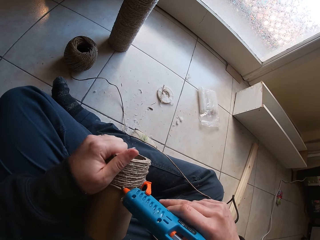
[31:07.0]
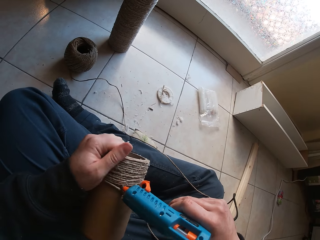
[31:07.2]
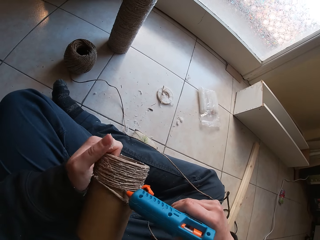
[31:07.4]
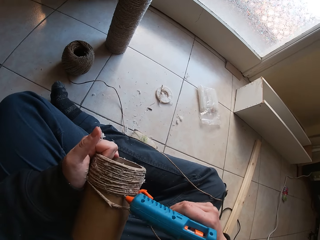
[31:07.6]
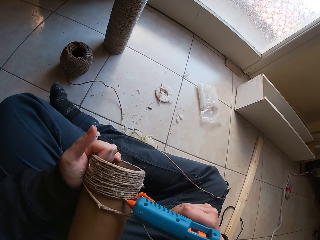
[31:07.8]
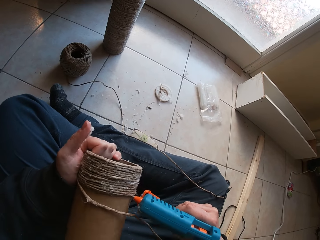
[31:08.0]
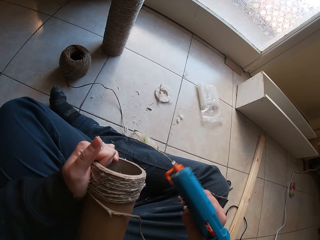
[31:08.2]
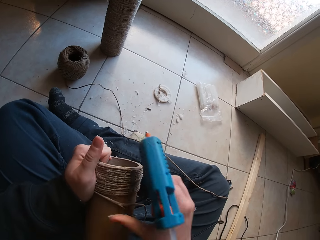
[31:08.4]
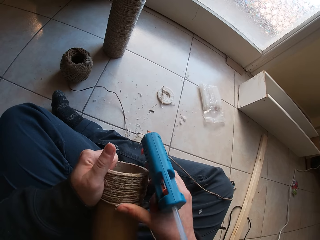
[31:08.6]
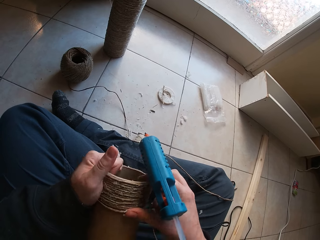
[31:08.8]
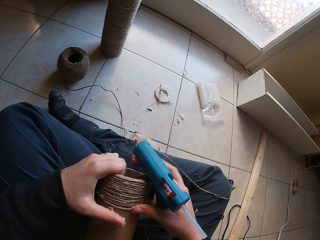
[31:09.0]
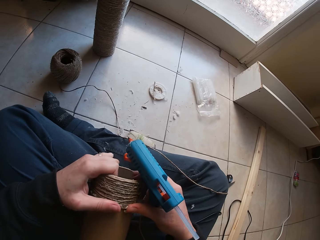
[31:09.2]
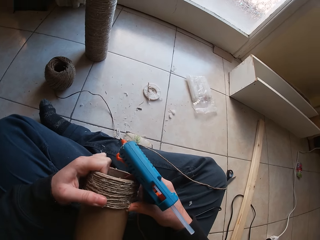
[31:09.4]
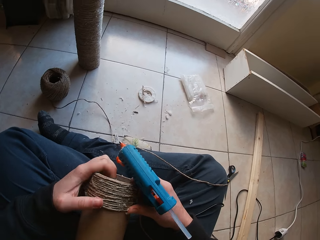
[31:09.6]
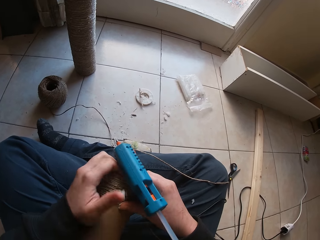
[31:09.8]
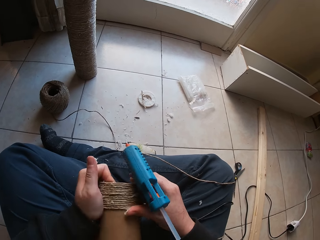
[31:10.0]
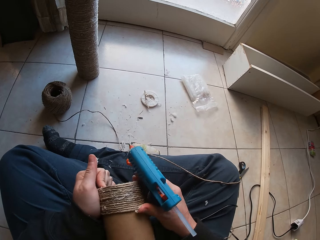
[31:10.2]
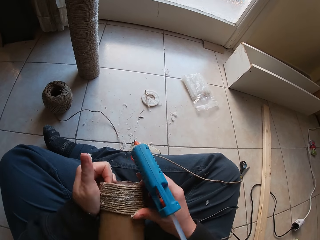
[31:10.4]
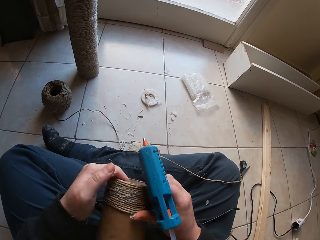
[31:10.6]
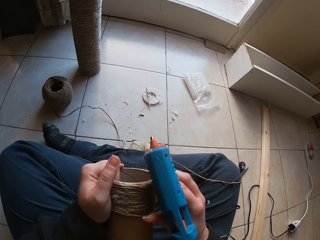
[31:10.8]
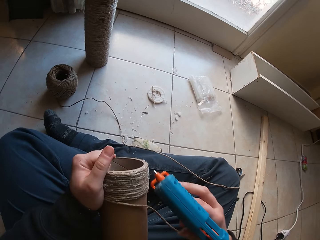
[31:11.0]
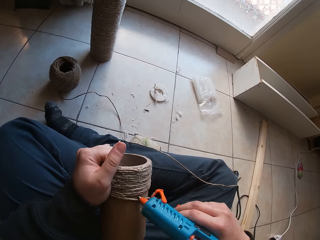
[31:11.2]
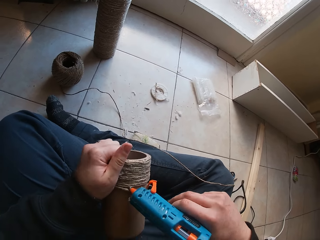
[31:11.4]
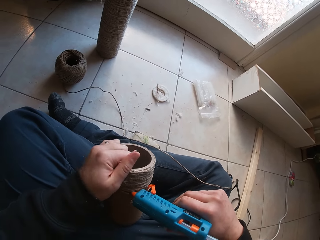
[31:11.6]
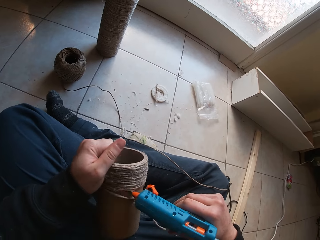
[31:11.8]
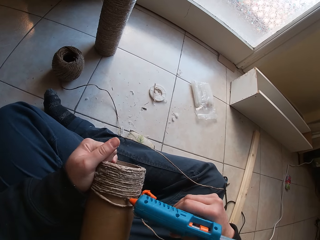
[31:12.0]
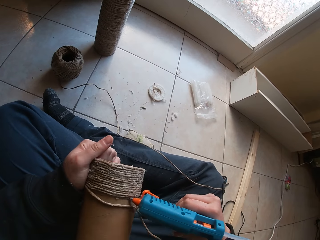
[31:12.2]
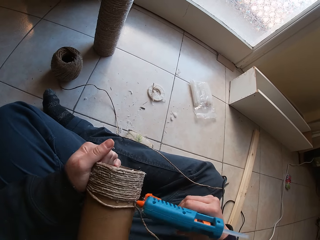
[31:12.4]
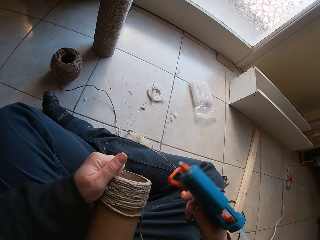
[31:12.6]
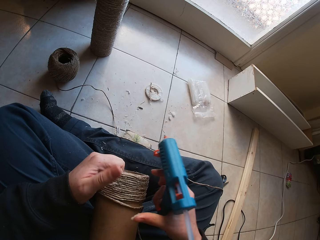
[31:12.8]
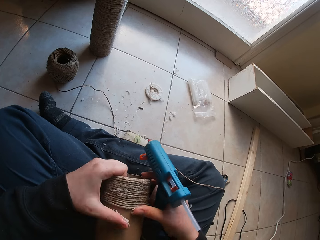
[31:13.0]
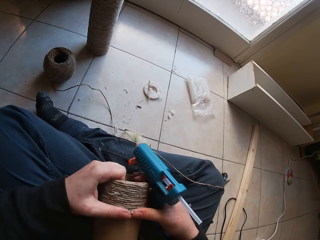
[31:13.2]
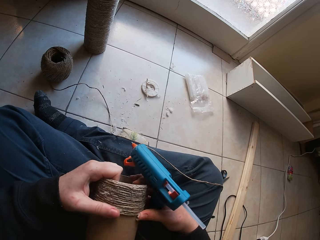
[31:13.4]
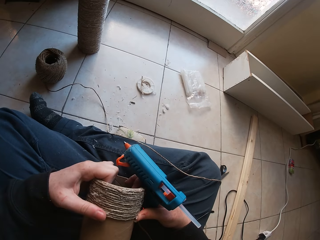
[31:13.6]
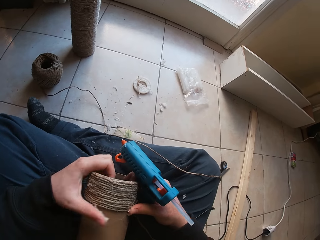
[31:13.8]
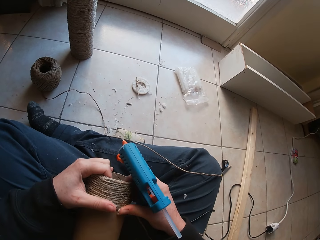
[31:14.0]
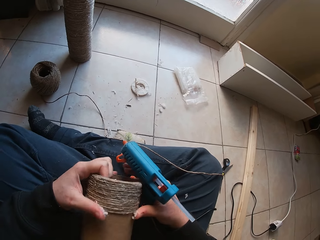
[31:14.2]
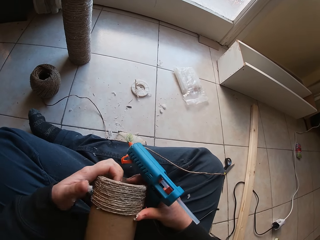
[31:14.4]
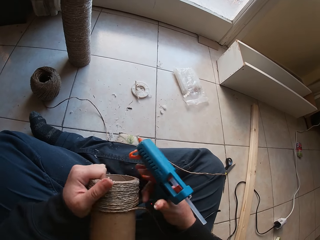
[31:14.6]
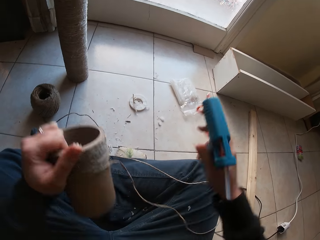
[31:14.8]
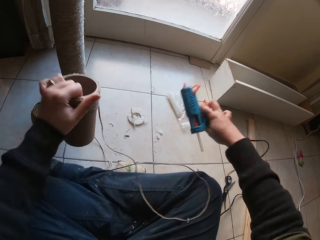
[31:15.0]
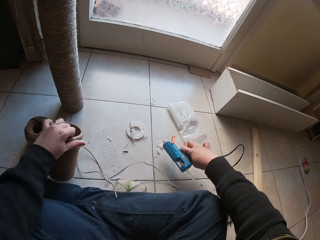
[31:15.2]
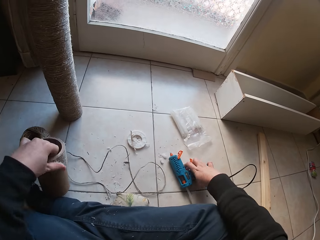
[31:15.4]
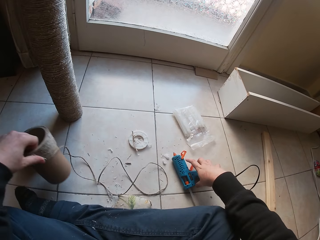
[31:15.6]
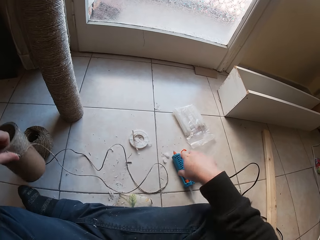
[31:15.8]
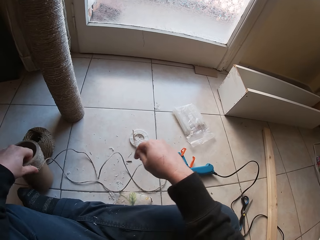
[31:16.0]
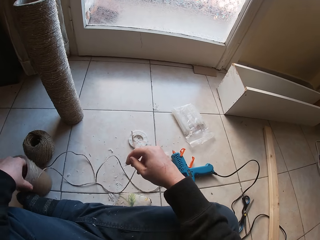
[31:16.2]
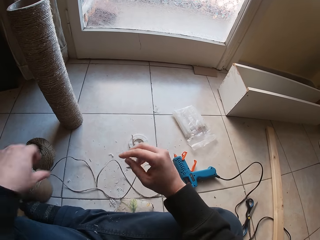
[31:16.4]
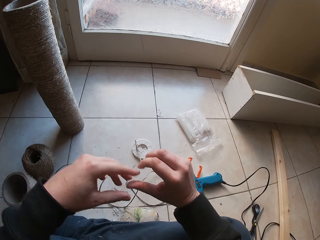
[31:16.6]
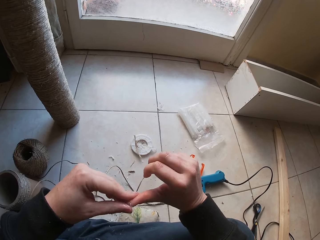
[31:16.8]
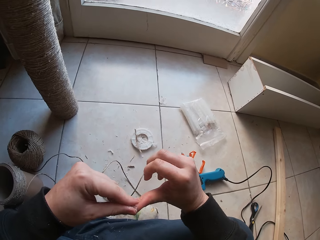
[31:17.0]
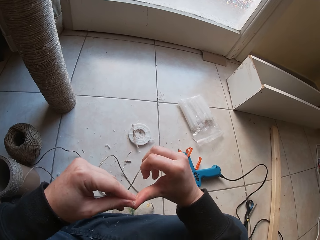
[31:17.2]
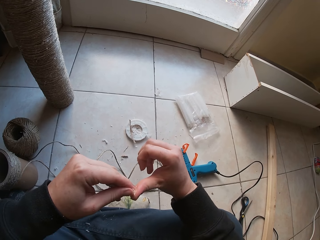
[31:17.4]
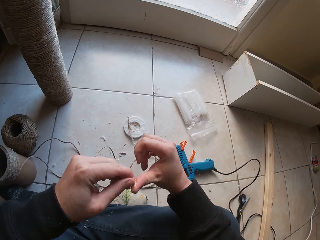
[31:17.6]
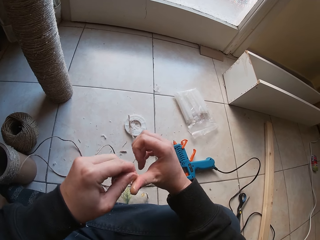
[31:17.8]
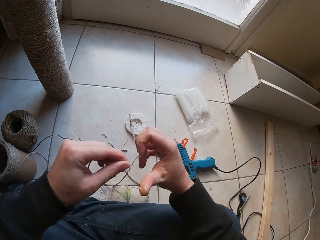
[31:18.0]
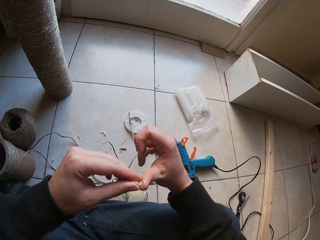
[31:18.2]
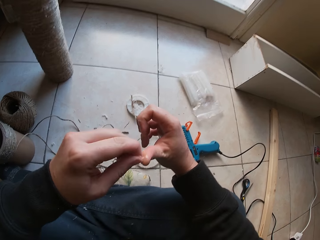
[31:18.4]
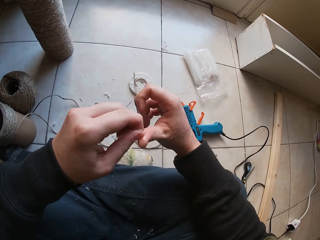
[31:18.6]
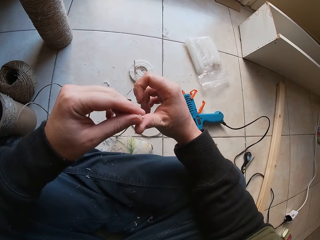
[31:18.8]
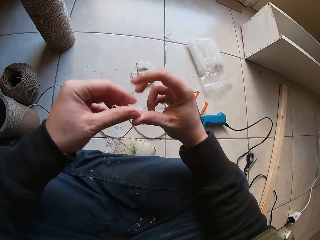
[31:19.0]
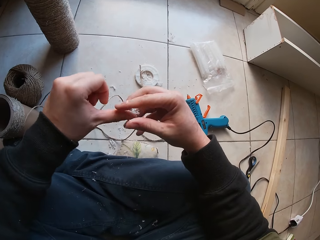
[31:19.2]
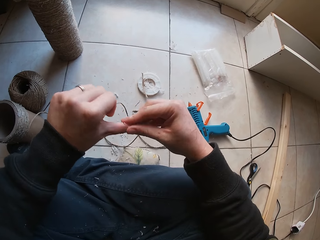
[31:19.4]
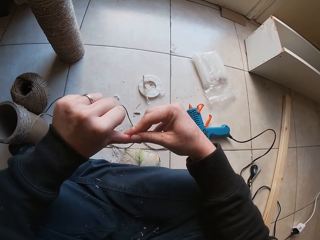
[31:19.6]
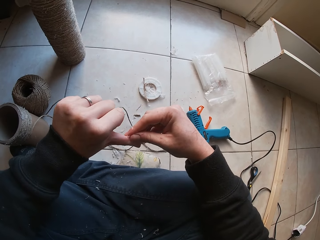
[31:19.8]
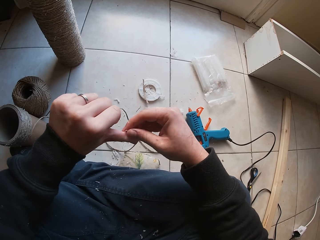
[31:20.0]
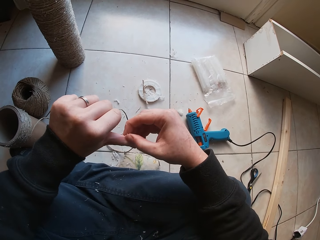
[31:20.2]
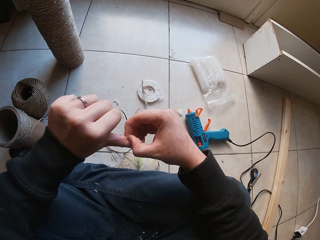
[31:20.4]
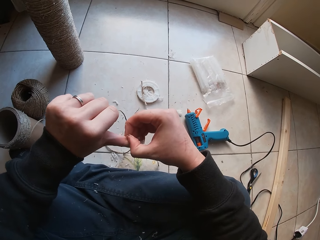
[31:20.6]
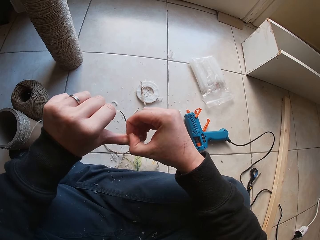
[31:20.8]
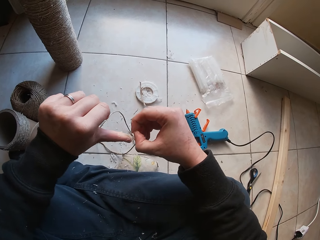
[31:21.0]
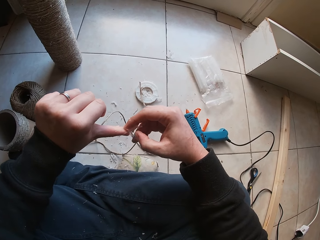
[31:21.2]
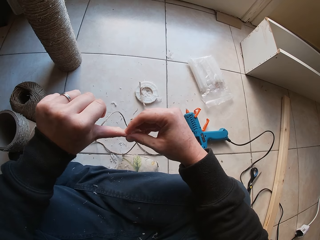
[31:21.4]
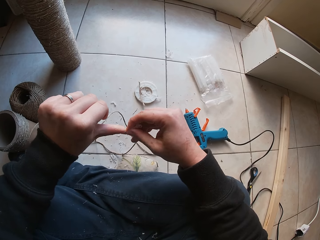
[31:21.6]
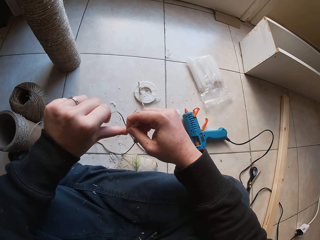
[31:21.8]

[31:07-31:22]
The camera wearer presses glue from the glue gun in her right hand on the cardboard tube in her left hand. She presses the twine round the cardboard tube in her left hand with her hands. She presses glue from the glue gun in her right hand on the cardboard tube in her left hand. She presses the twine round the cardboard tube in her left hand with her hands. She drops the glue gun on the floor with her right hand. She drops the cardboard tube on the floor with her left hand. She picks up the cardboard tube from the floor with her right hand. She drops the cardboard tube on the floor with her left hand. She removes dried glue from her right thumb with her left hand. She removes dried glue from her left thumb with her right hand.

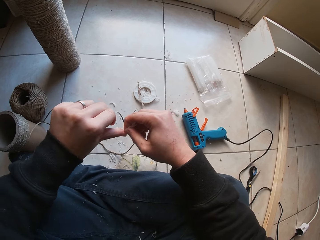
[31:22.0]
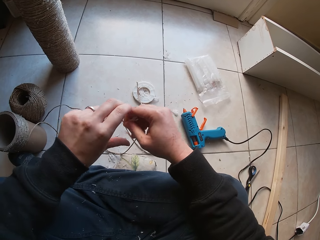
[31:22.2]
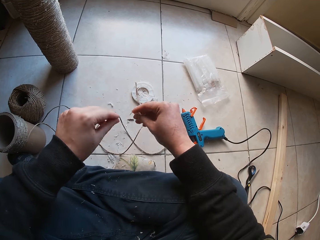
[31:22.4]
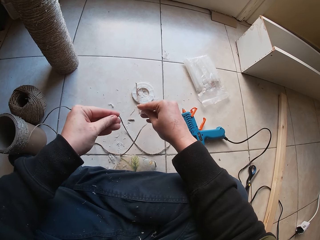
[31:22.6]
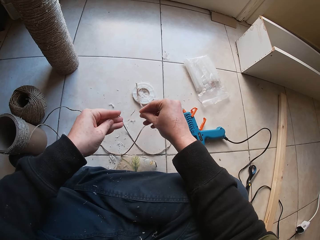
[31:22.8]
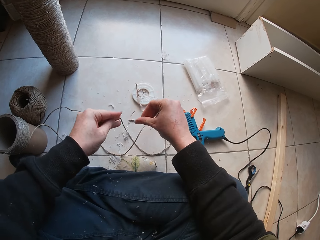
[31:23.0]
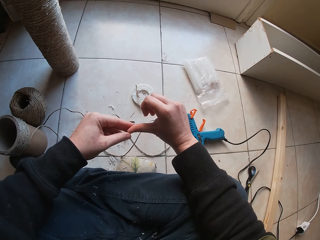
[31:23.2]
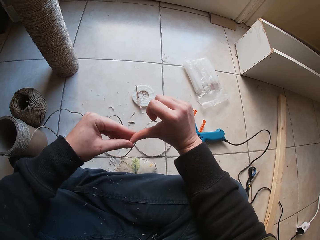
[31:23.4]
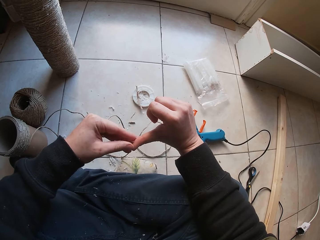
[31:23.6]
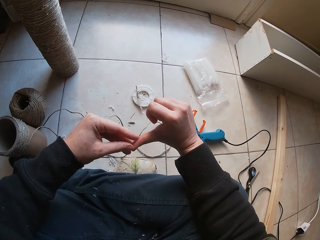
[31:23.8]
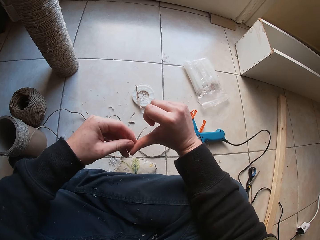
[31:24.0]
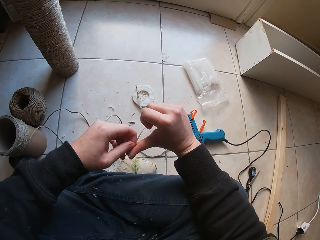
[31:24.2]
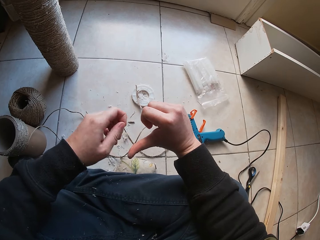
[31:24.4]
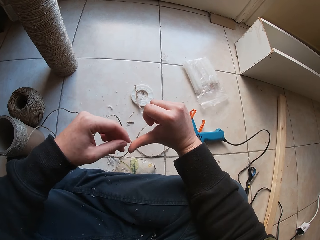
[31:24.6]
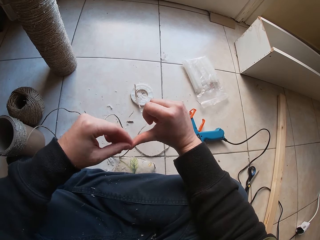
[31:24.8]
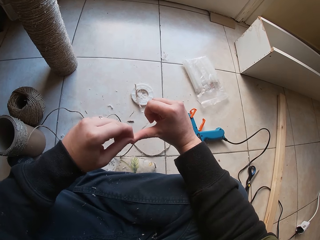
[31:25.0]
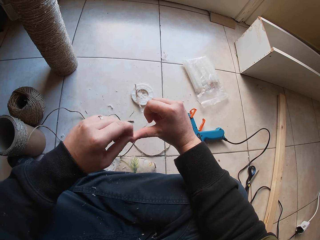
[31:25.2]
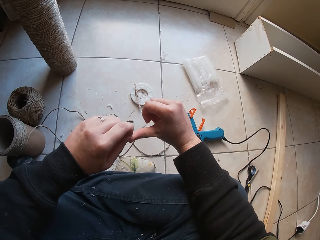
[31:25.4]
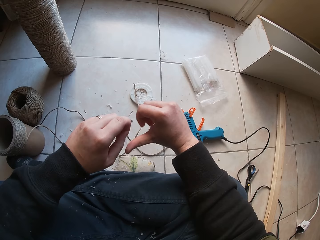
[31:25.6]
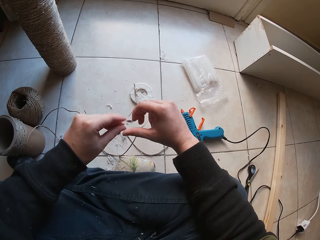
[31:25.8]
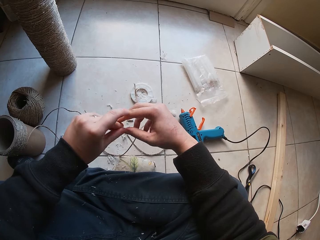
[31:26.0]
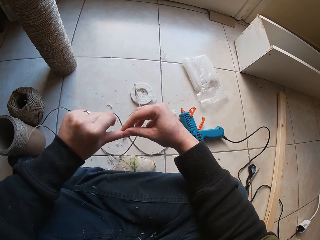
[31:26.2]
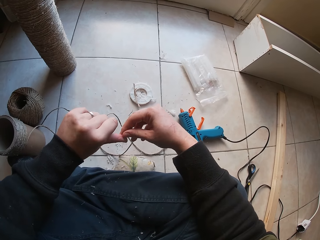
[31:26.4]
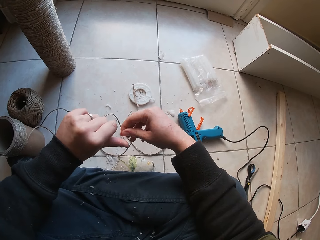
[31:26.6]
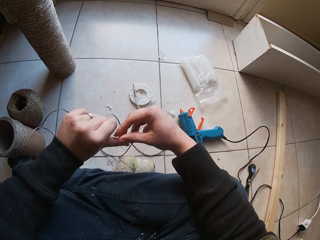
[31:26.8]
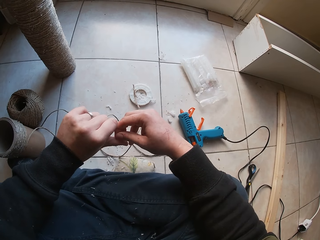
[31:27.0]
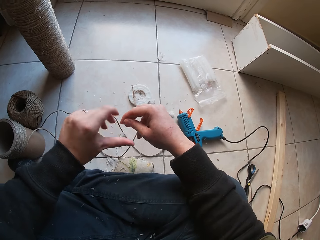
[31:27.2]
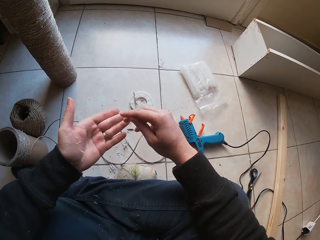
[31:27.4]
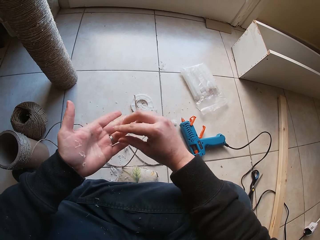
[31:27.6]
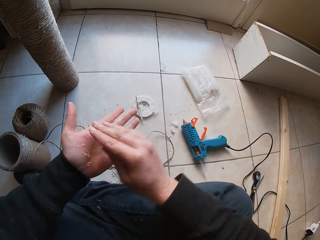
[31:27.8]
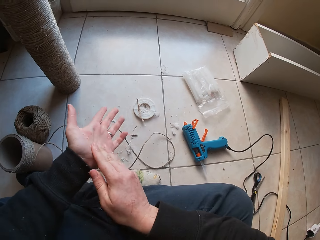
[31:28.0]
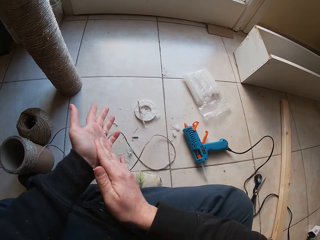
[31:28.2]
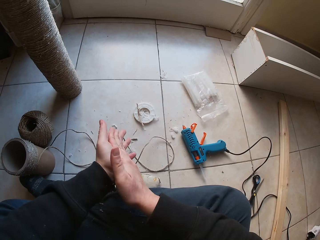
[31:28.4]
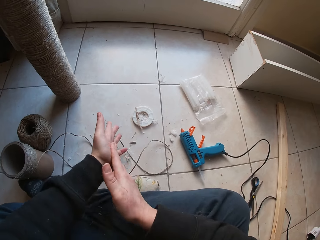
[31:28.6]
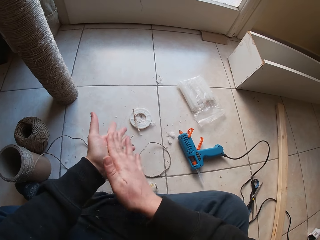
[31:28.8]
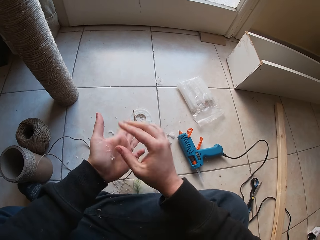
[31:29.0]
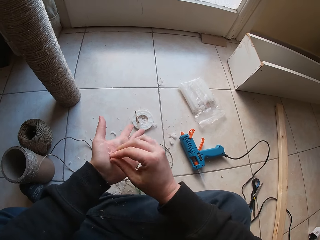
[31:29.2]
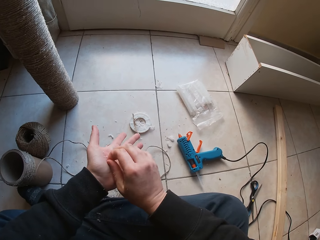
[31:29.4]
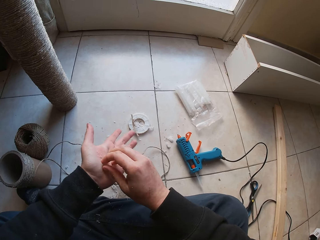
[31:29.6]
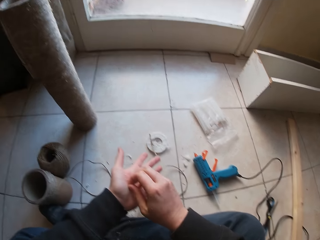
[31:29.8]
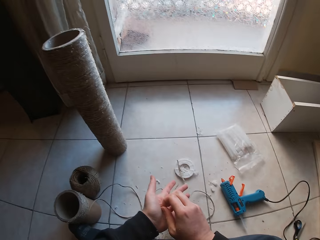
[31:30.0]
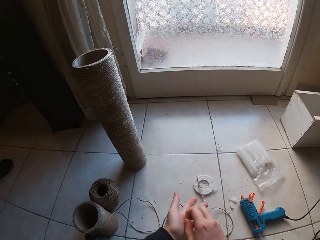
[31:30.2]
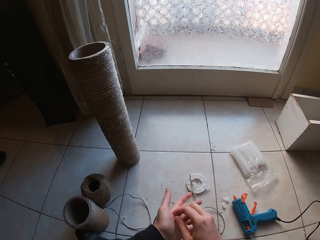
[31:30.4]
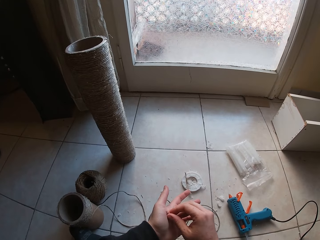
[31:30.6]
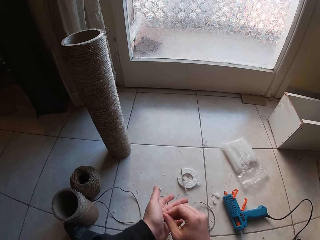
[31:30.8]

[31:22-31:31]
The camera wearer drops the dried glue in her right hand on the floor. She rubs her left fingers. She removes dried glue from her right thumb with her left hand. She removes dried glue from her left thumb with her right hand. She rubs off dried glue on her left palm with her right hand. She removes dried glue from her left palm with her right hand.
